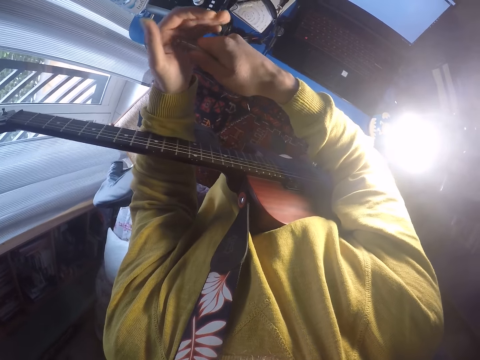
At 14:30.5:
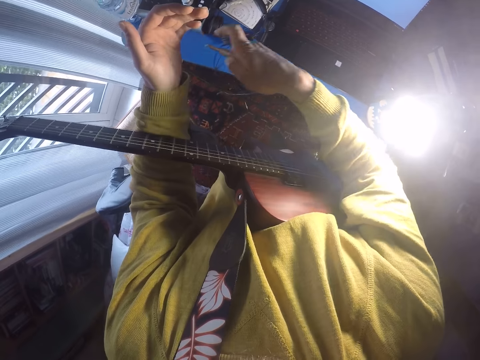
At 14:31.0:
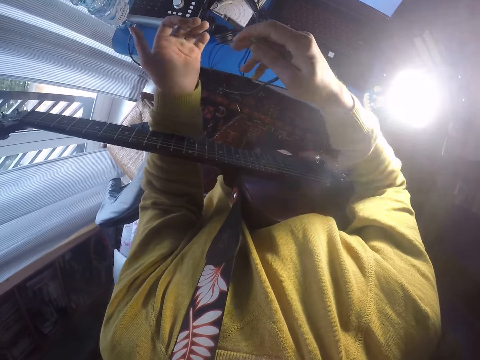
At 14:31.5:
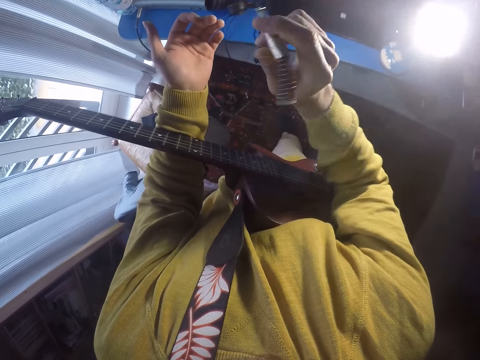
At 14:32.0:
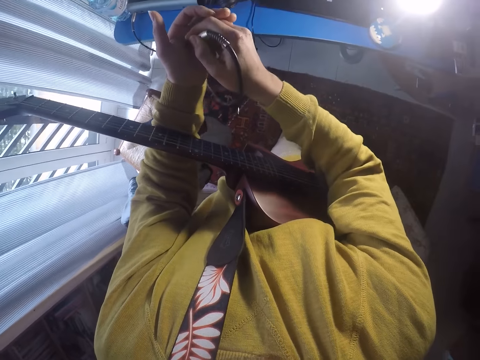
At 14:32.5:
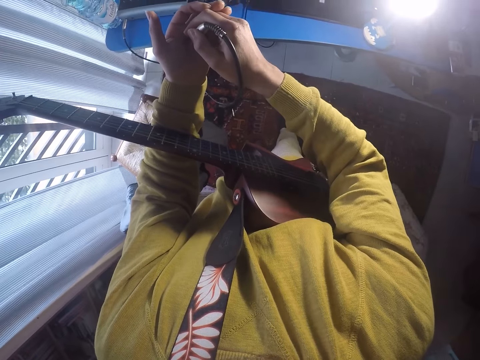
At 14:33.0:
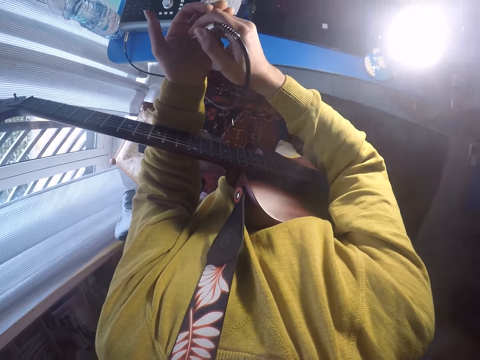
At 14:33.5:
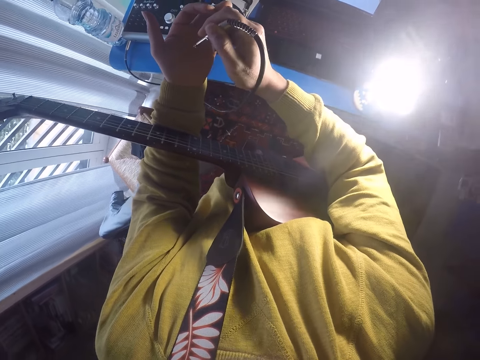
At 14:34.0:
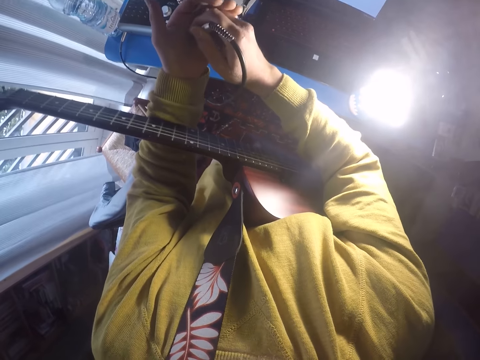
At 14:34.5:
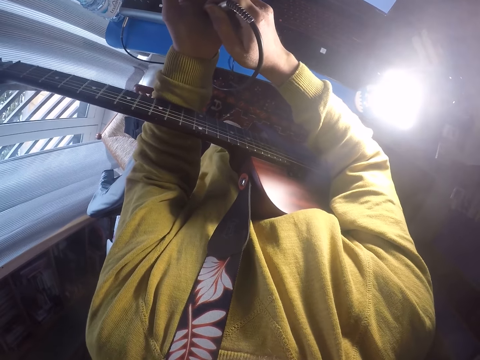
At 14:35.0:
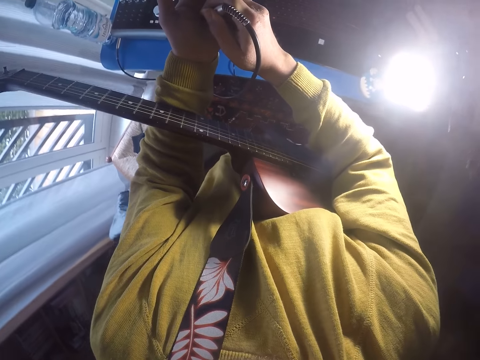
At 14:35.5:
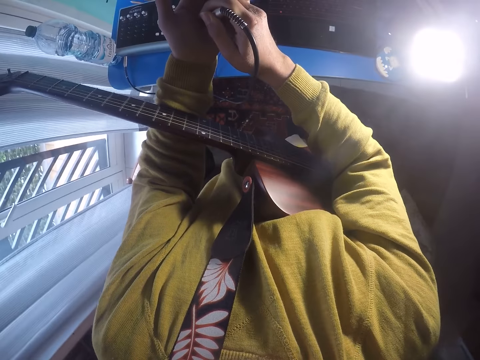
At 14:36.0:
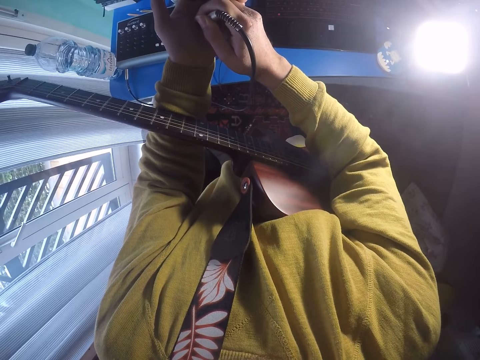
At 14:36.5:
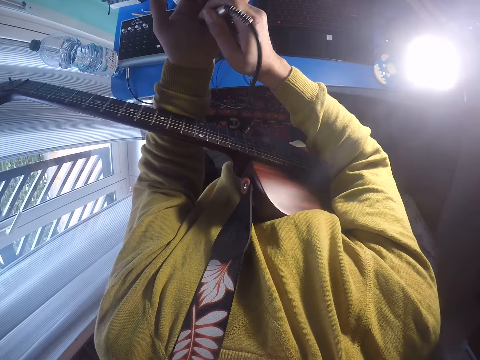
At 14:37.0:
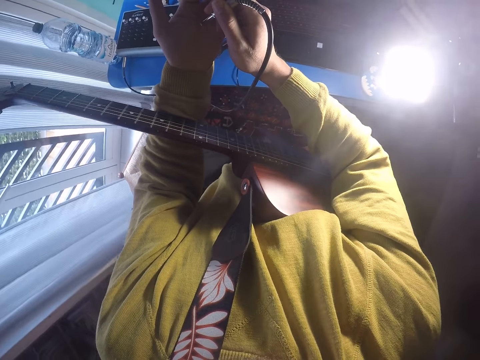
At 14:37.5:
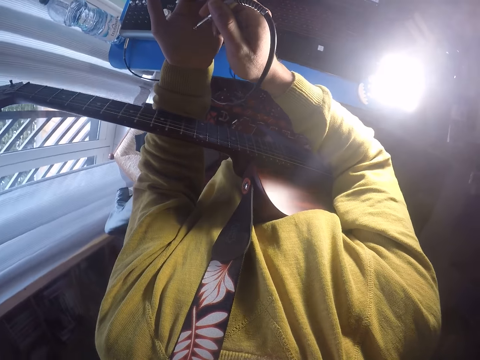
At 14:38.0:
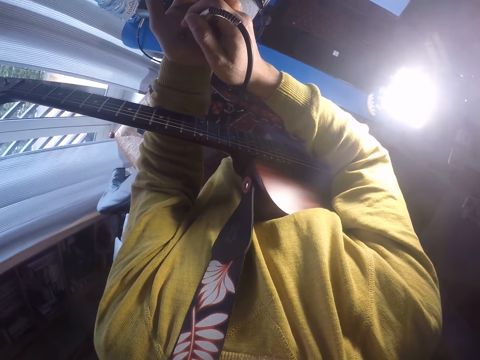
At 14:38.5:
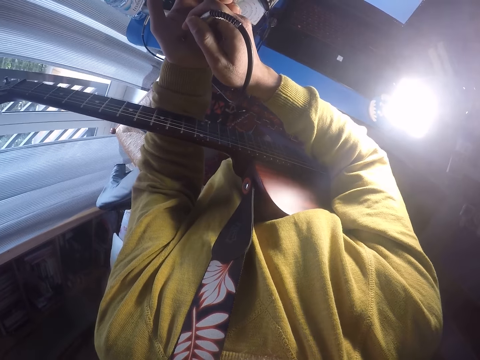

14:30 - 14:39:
The camera wearer hits the hand with the wire.

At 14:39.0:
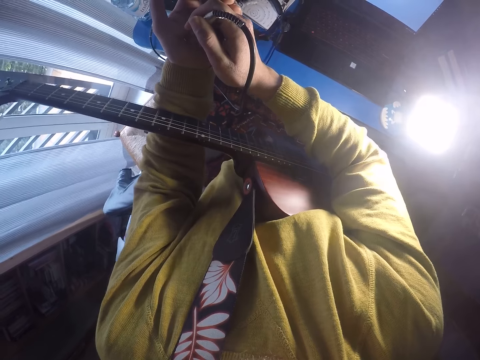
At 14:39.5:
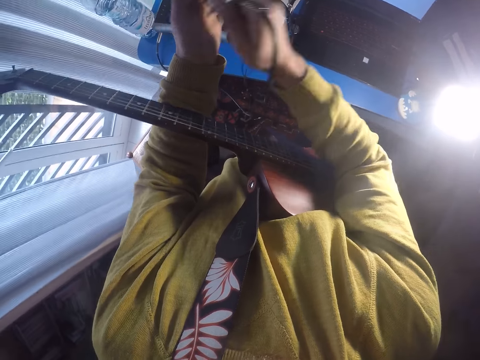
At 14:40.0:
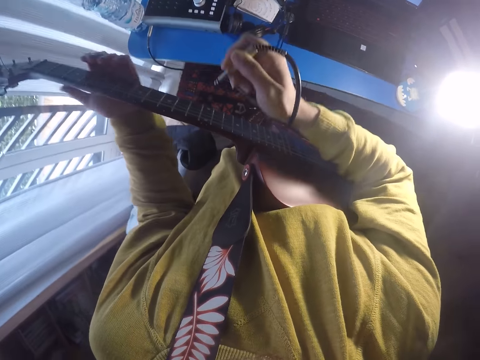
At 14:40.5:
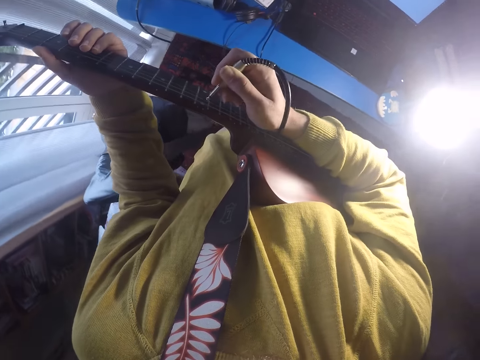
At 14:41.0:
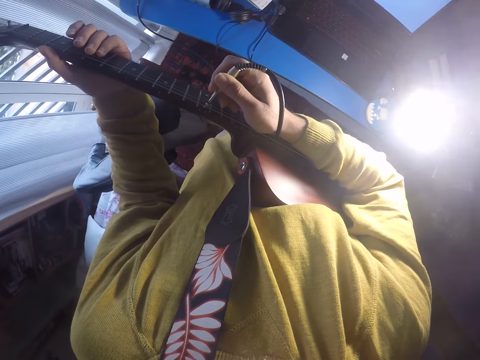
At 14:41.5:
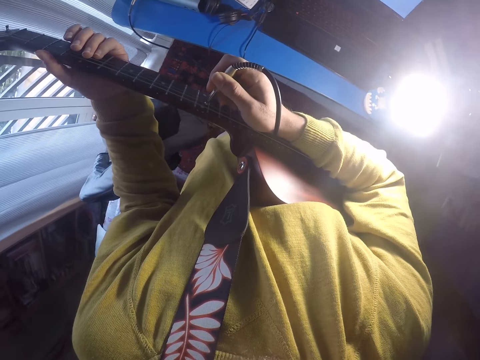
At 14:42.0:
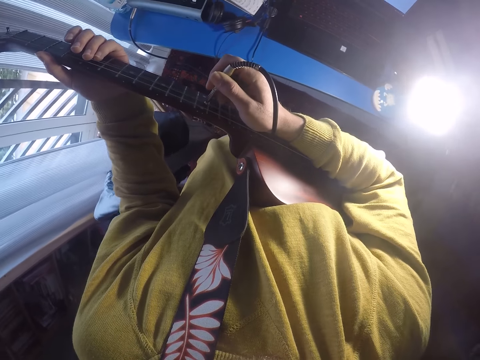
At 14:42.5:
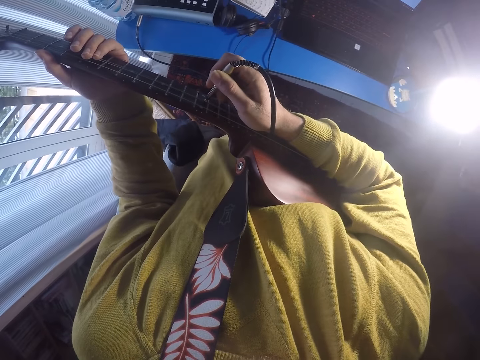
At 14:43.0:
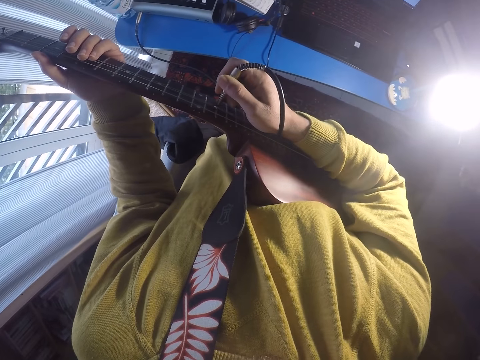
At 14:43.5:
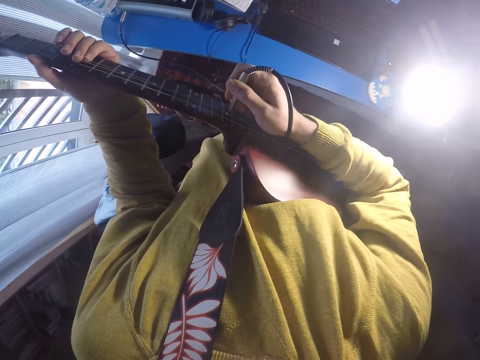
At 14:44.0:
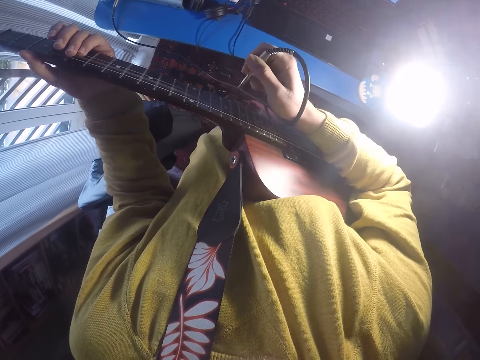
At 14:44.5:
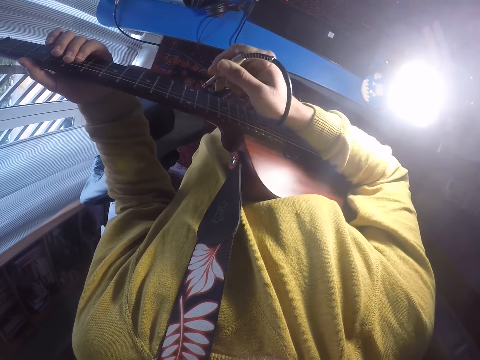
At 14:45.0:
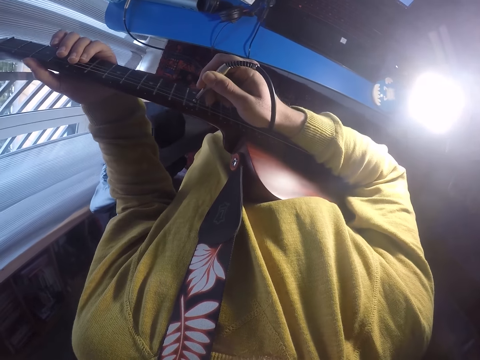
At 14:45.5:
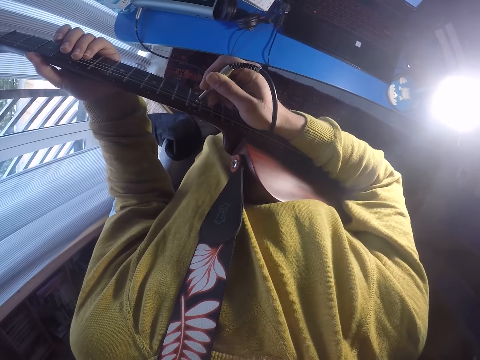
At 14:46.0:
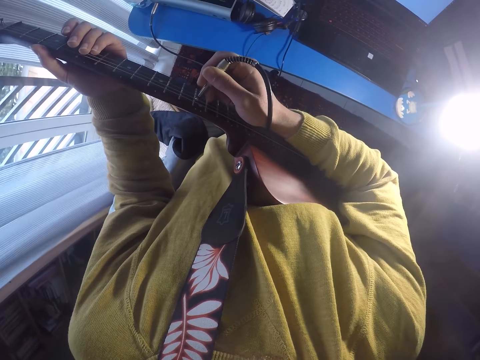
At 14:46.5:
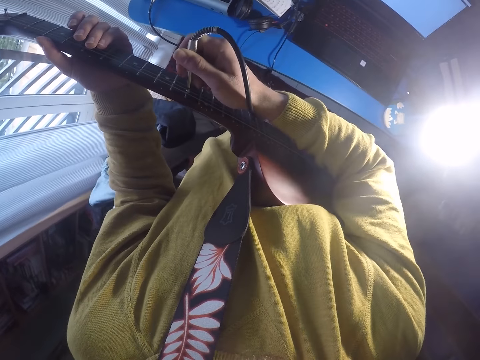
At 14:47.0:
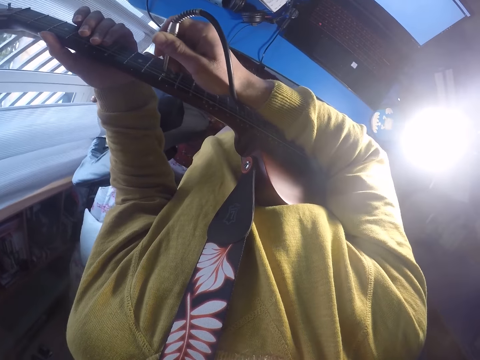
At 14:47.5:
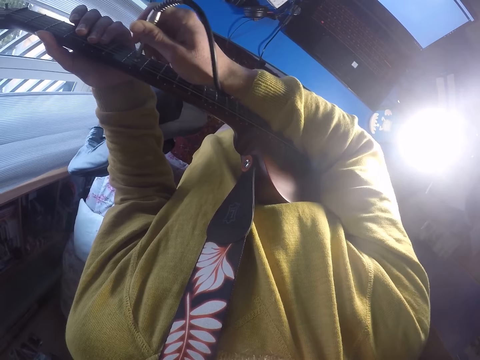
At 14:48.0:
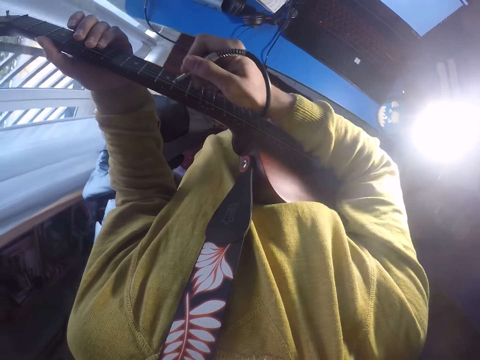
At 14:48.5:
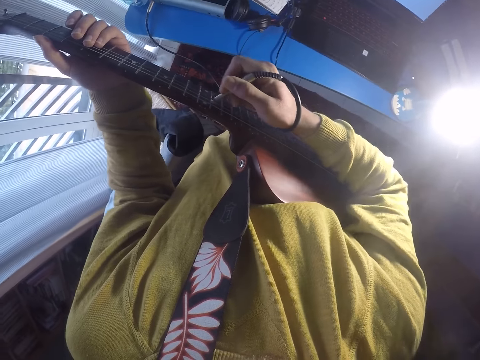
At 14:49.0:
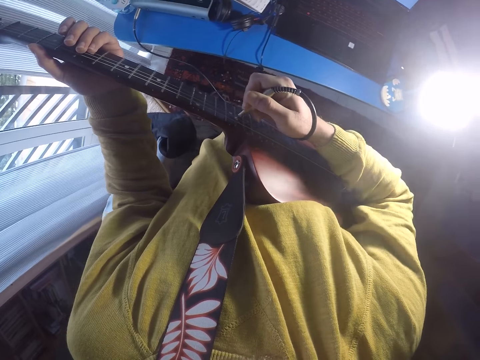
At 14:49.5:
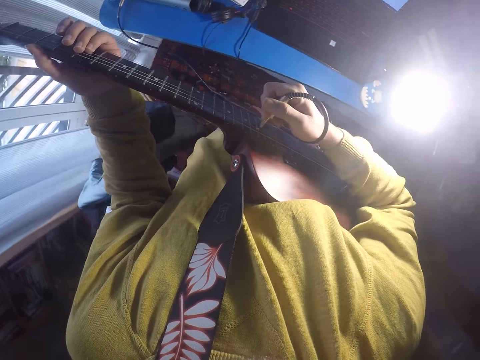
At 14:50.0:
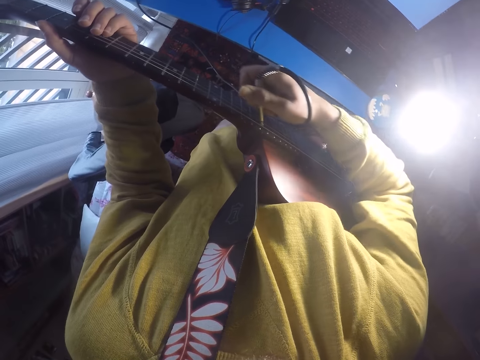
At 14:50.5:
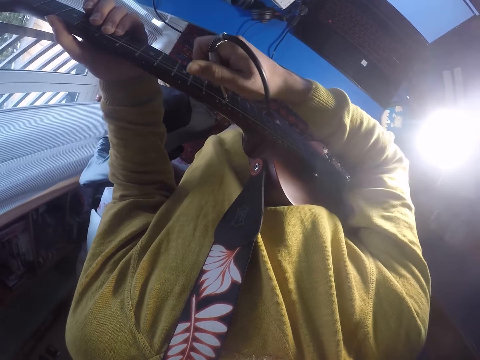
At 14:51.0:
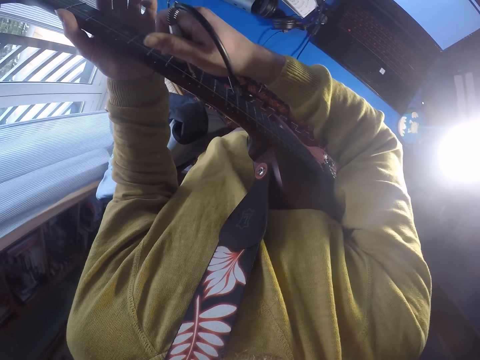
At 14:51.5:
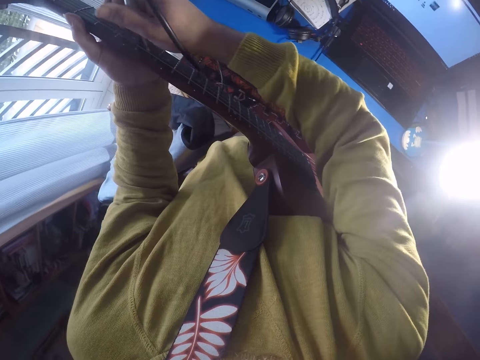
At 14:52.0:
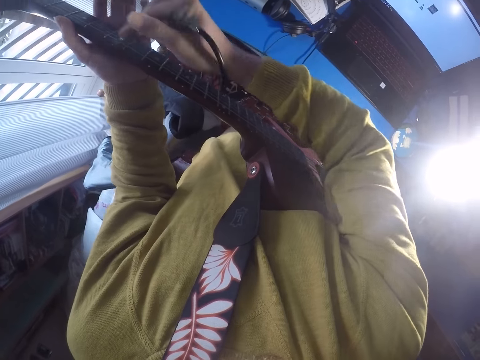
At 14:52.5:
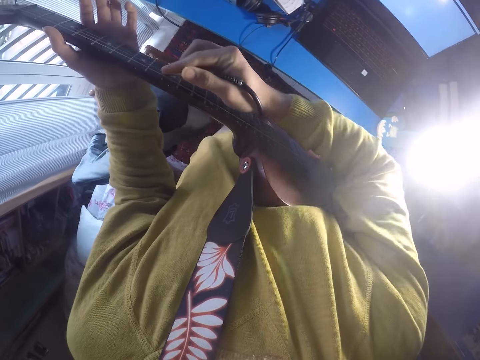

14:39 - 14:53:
The camera wearer plays guitar. They hit the fret marker on the guitar with the wire. They scratch the guitar frets with the wire.

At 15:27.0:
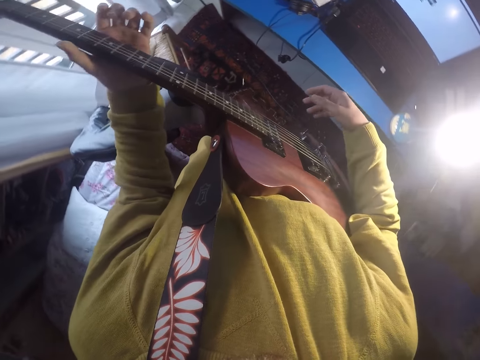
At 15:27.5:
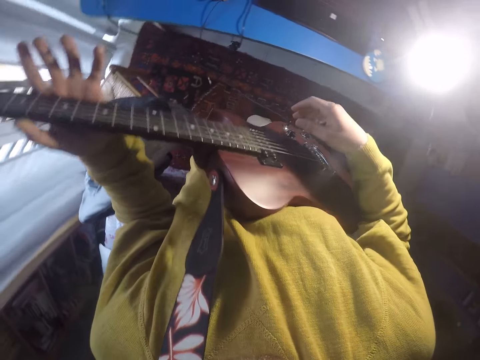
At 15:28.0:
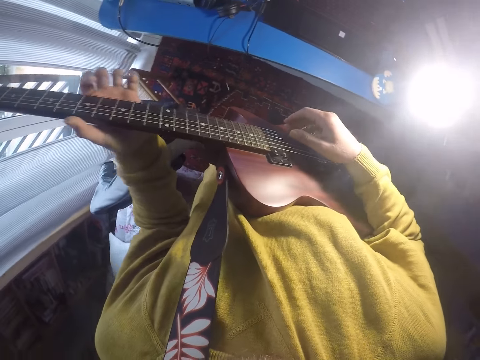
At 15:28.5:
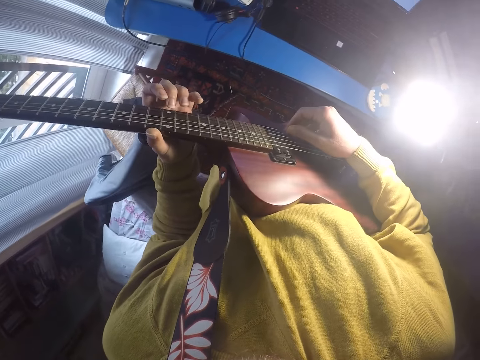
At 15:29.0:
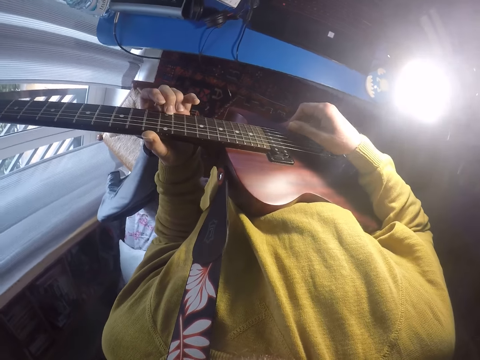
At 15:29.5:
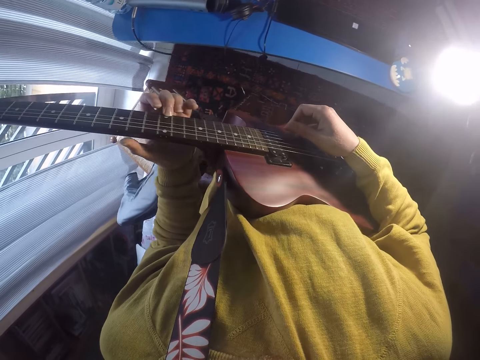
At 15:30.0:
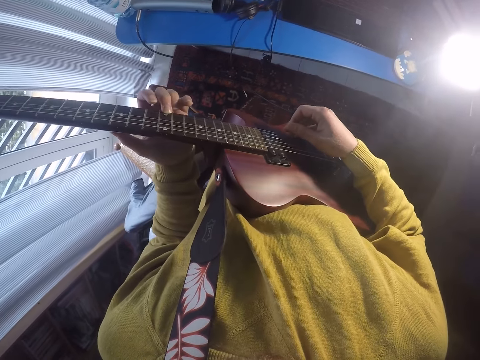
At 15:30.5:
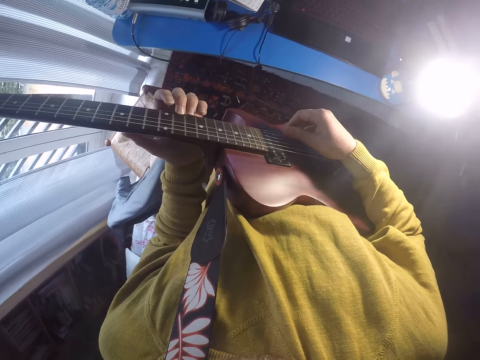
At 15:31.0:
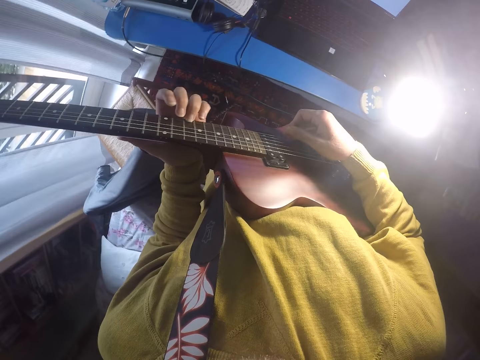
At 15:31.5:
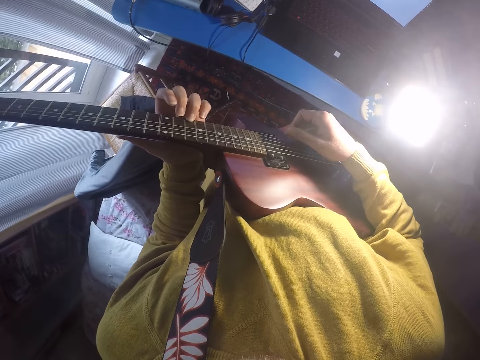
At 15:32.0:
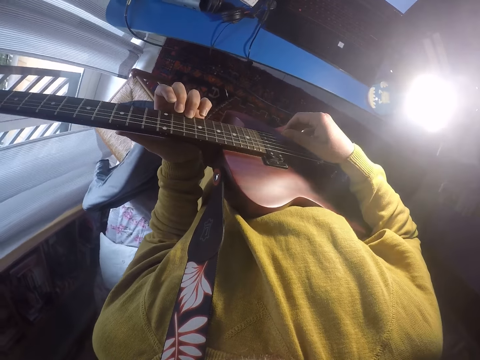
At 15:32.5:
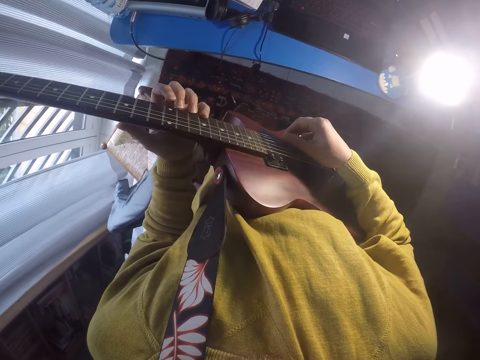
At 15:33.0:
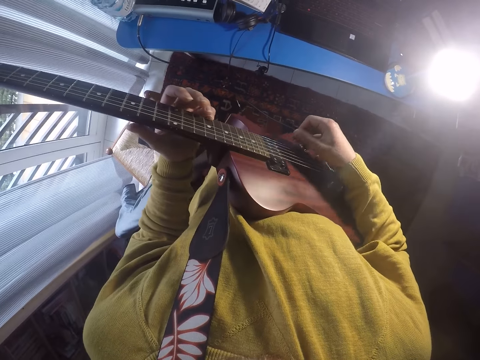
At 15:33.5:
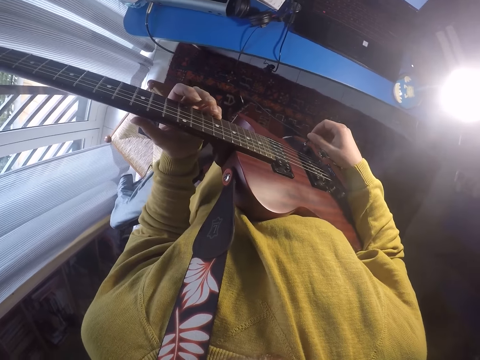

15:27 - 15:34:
The camera wearer plays a guitar.
